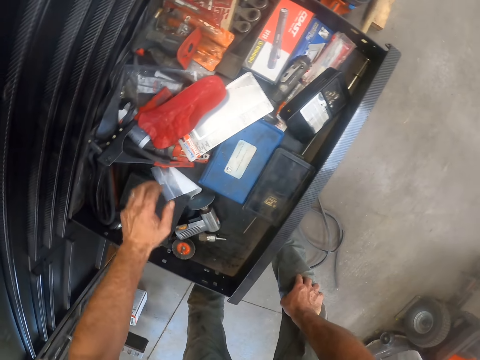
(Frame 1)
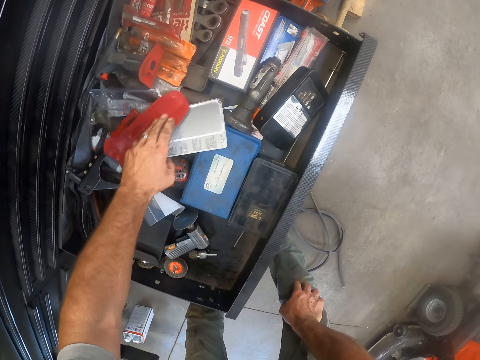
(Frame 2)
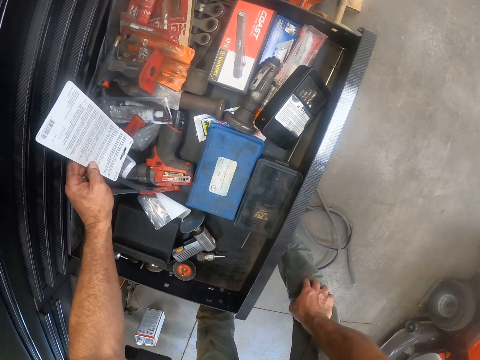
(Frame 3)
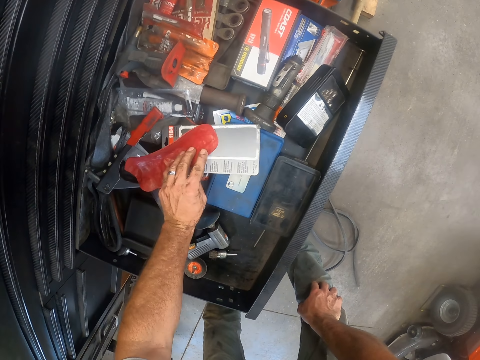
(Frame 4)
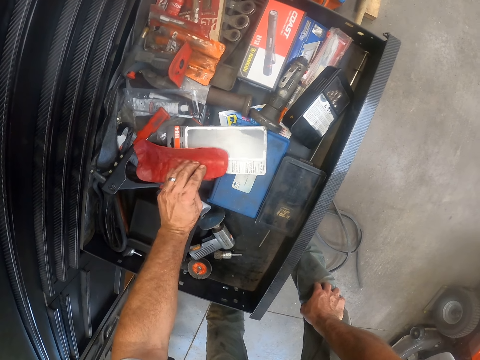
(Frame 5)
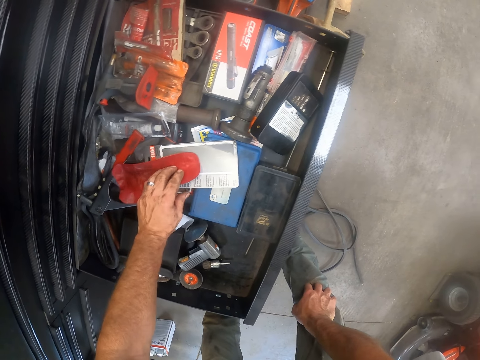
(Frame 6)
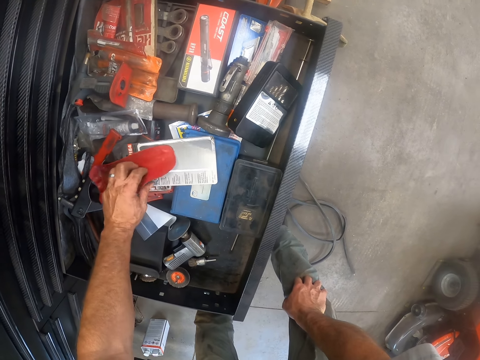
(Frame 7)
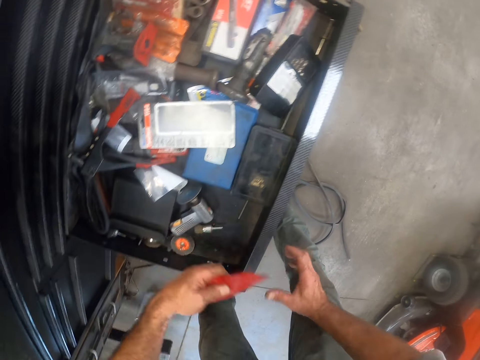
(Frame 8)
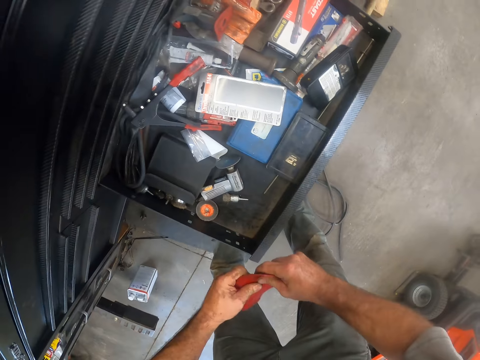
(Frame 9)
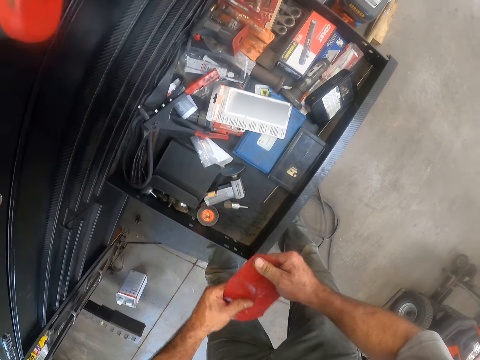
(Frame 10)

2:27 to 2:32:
The camera wearer looks for something. He picks a piece of paper from the drawer with his left hand. He places the piece of paper into the drawer. He picks a red piece of paper from the drawer with his left hand. He presses something. He straightens the red piece of paper with both hands.

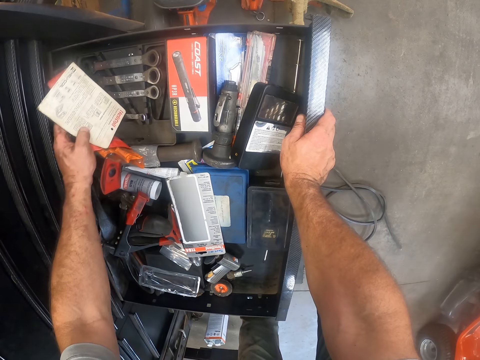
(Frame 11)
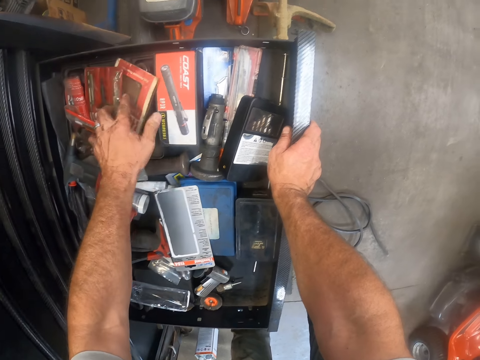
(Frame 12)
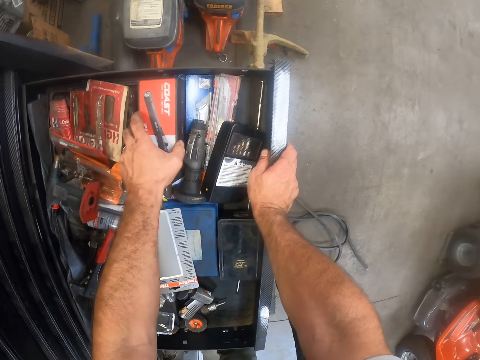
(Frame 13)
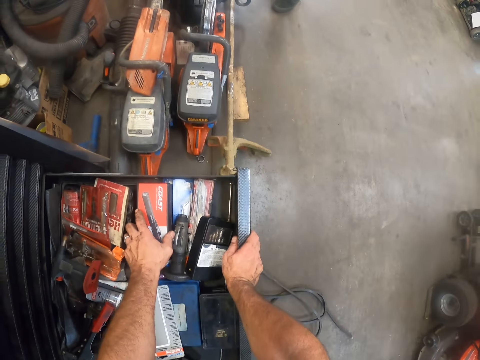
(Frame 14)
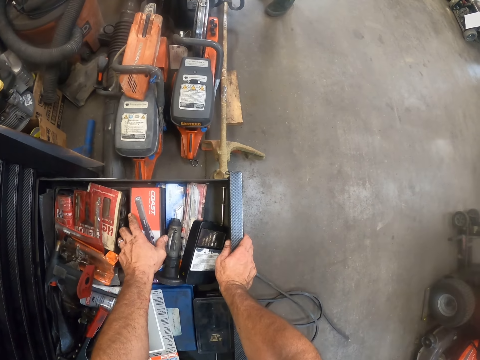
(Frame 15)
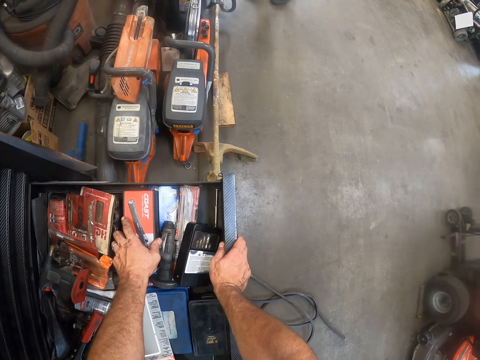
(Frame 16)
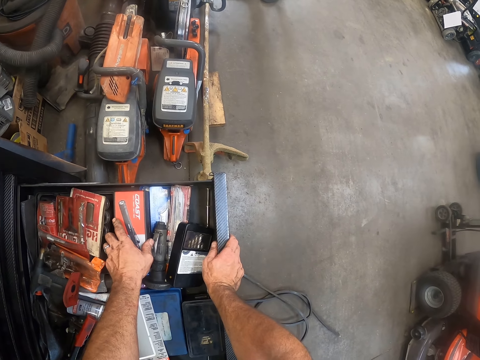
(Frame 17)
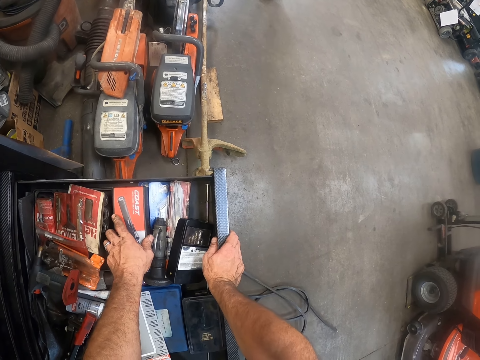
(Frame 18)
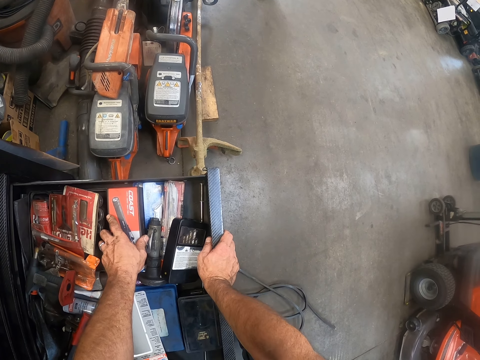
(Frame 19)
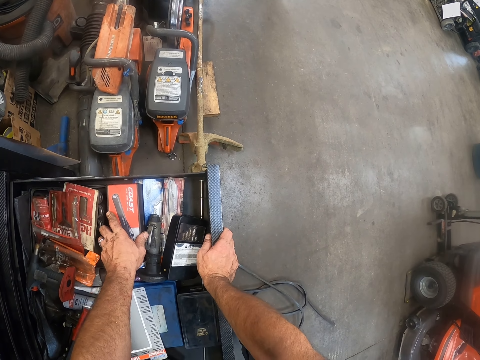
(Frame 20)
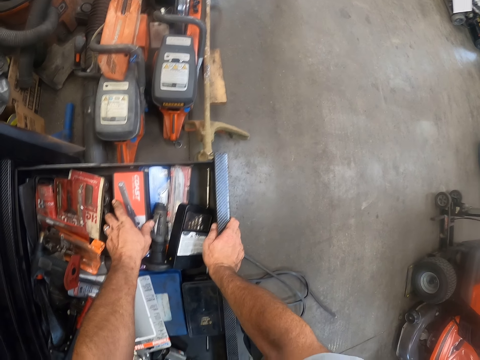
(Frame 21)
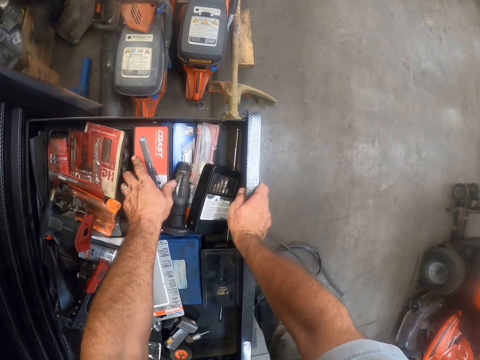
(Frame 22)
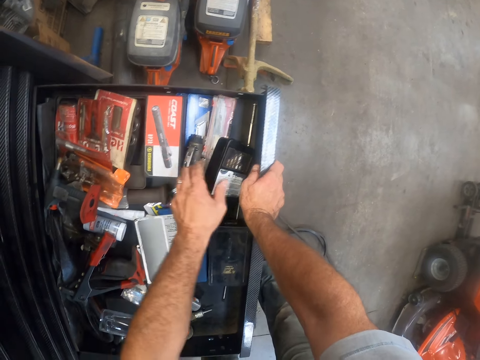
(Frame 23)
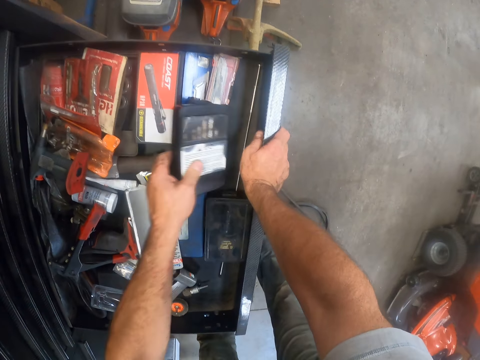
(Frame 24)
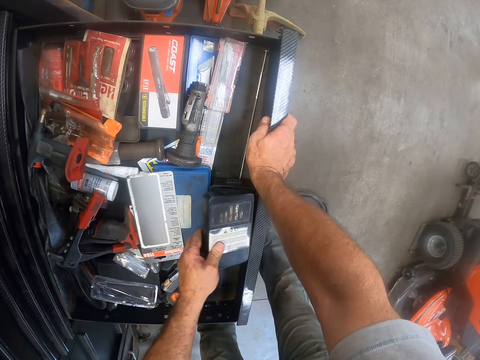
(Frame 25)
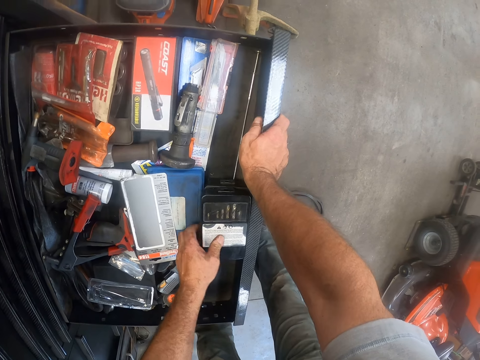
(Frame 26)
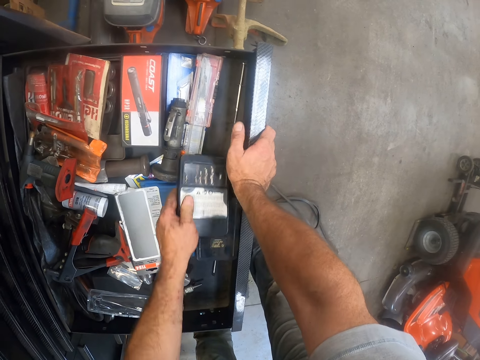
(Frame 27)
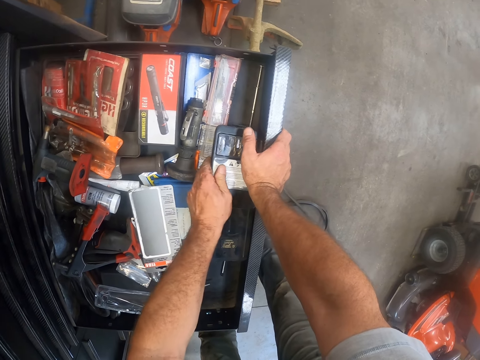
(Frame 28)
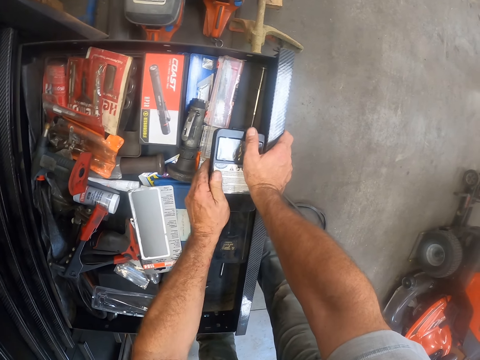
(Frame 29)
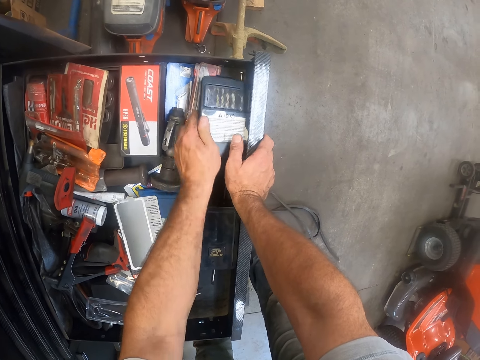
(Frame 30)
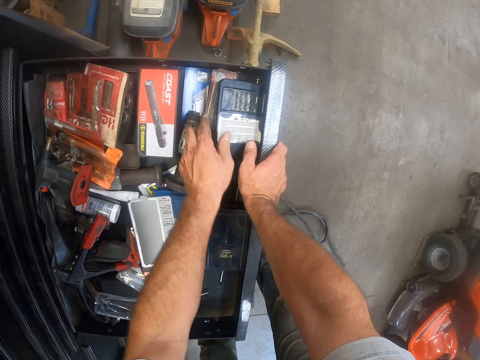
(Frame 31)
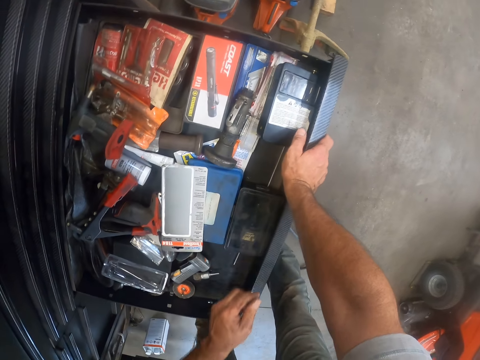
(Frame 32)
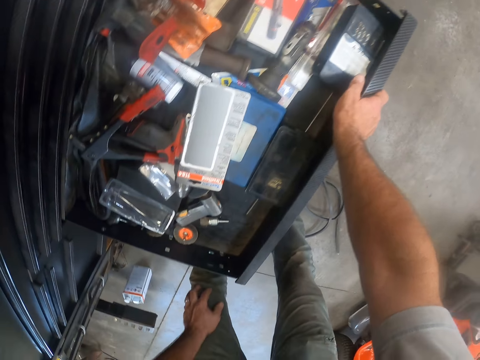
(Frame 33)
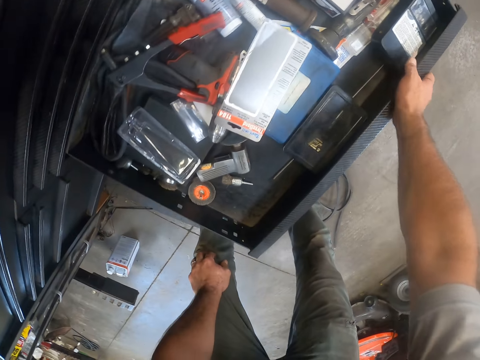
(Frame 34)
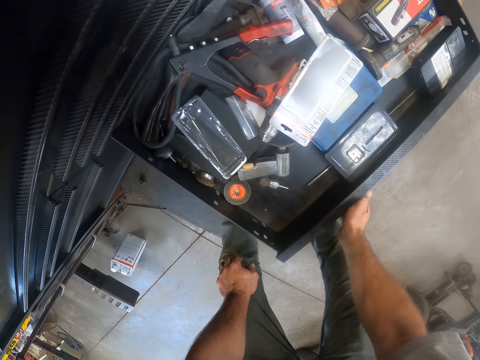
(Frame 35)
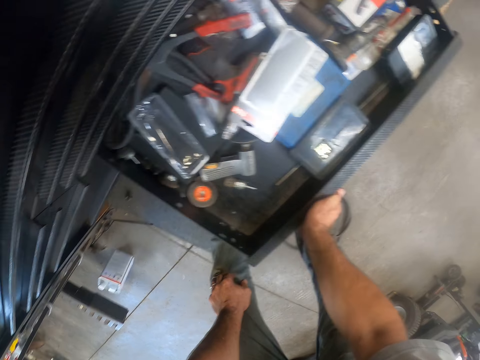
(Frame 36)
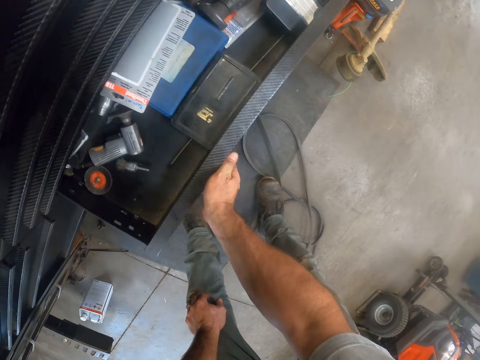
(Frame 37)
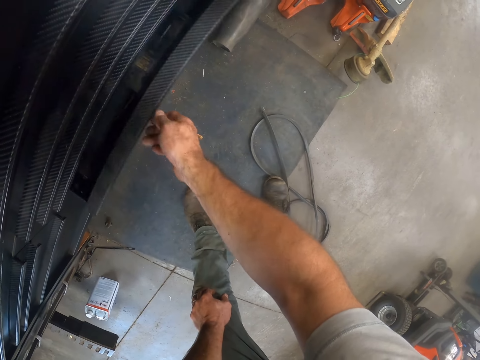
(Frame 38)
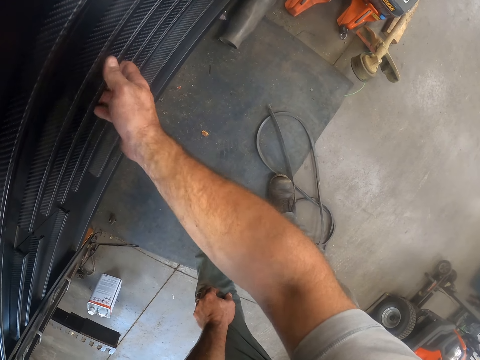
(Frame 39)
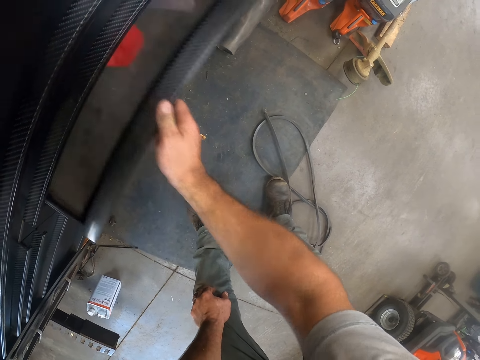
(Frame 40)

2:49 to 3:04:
The camera wearer lifts another plastic casing from the drawer with his left hand. He drops the plastic casing into the drawer. He looks around the room. He lifts another plastic casing from the drawer with his left hand. He looks at the items in the drawer. He drops the plastic casing into the drawer. He closes the third drawer with his right hand. He opens the first drawer with his right hand.

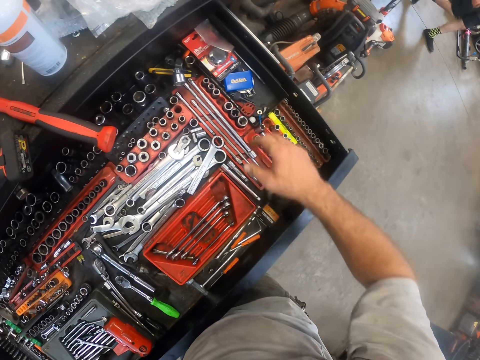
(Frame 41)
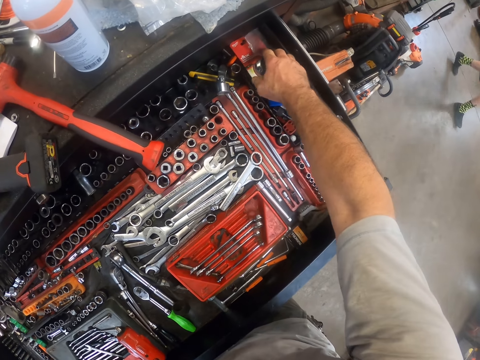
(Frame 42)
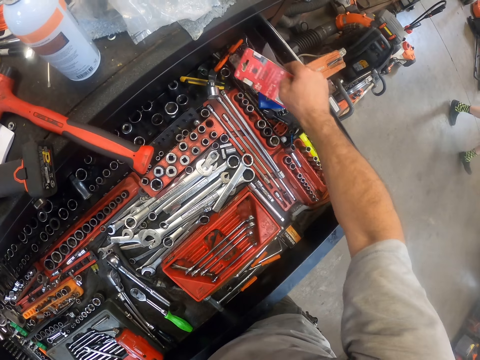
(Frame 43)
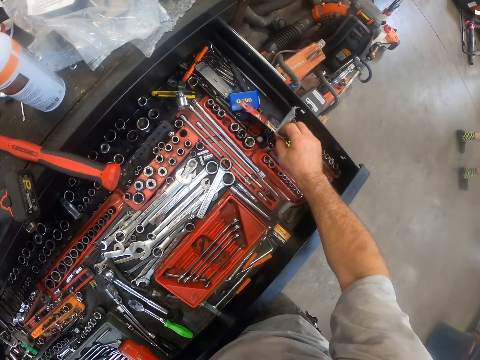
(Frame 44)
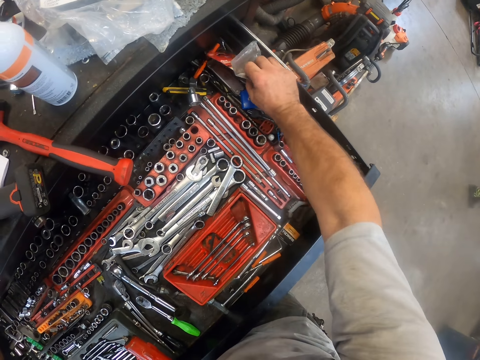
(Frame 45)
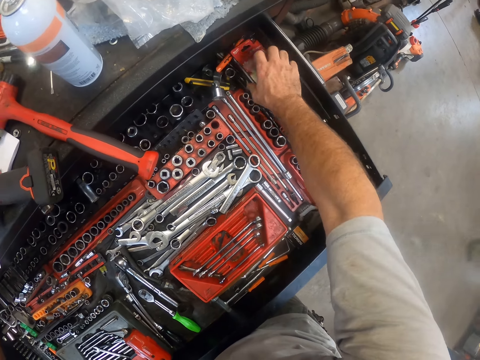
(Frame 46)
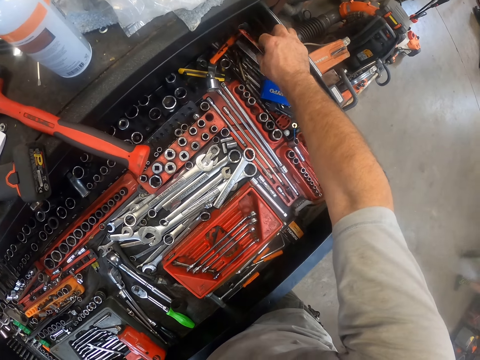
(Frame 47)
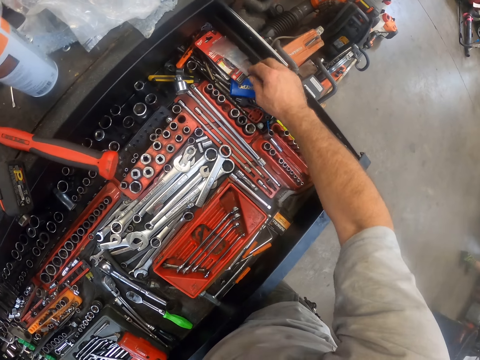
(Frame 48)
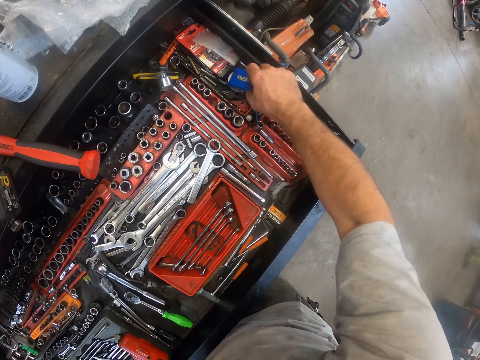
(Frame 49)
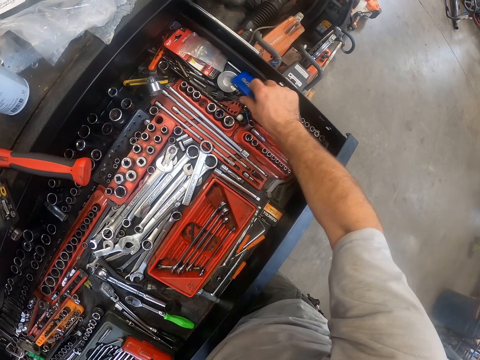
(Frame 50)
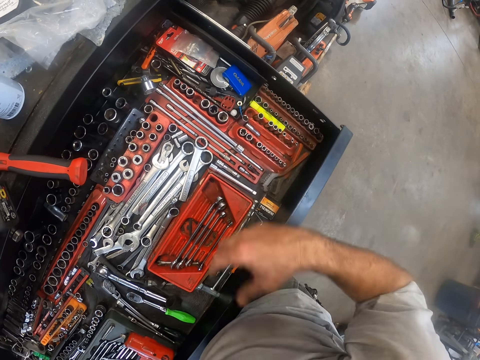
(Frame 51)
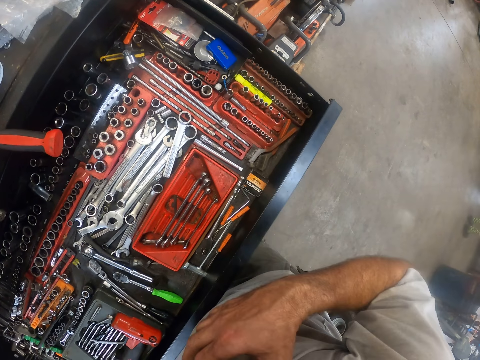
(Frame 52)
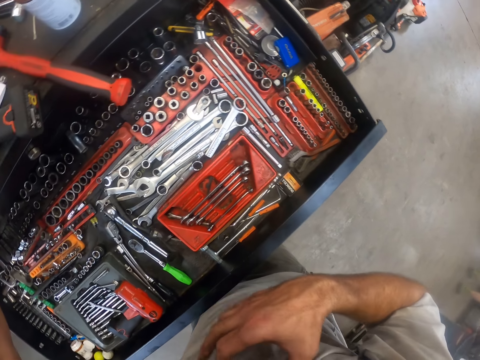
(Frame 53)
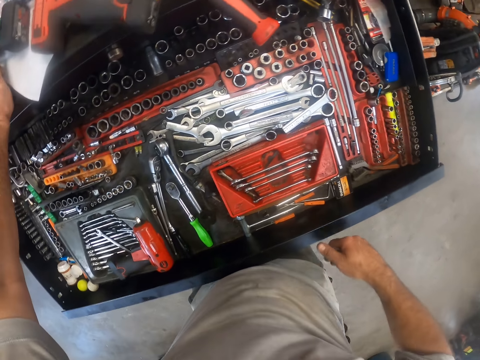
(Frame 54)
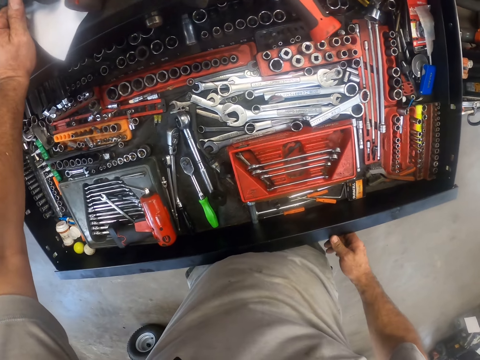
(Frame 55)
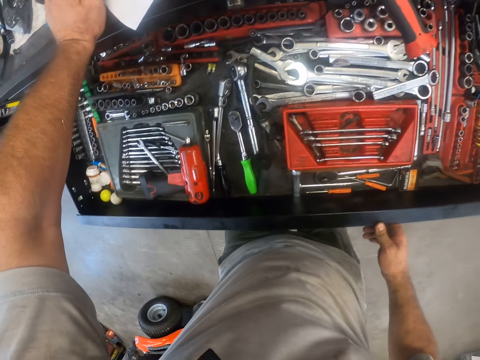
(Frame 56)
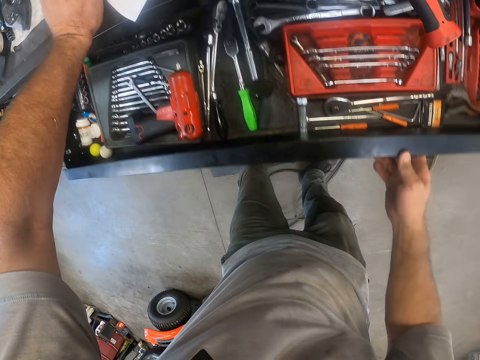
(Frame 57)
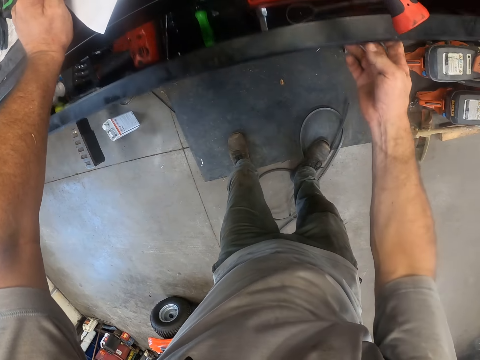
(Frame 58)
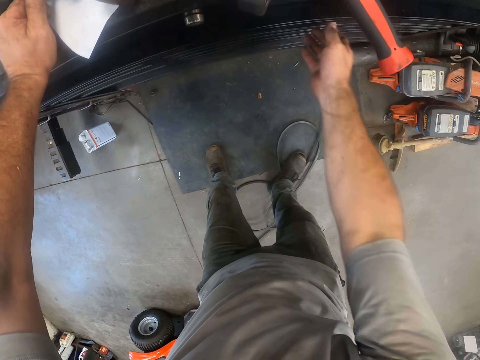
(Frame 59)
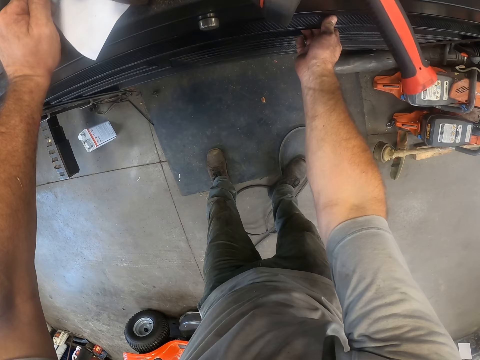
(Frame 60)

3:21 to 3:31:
Another apprentice walks around the workshop. The camera wearer picks another plastic casing from the drawer with his right hand. He looks at the items in the drawer. He drops the plastic casing into the drawer. He picks a blue box from the drawer with his right hand. He drops the blue box into the drawer. He scratches his chest with his right hand. He closes the drawer with his right hand.
